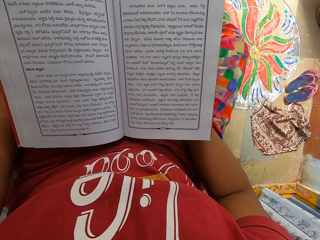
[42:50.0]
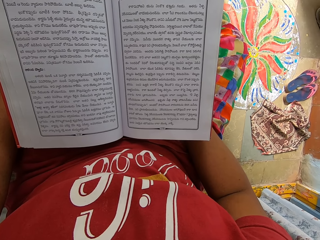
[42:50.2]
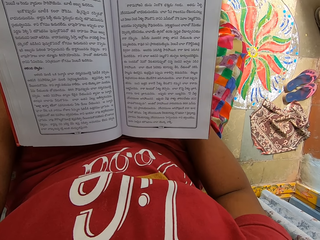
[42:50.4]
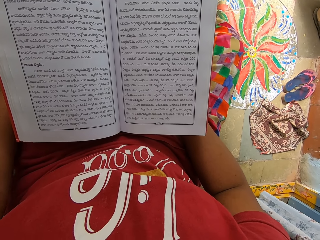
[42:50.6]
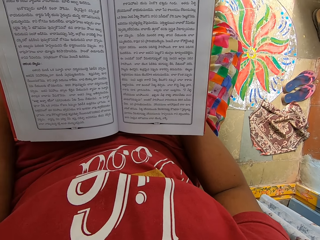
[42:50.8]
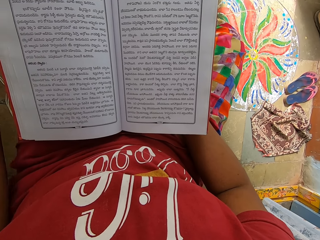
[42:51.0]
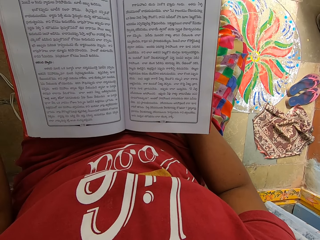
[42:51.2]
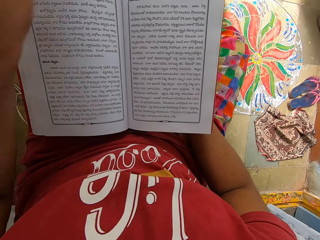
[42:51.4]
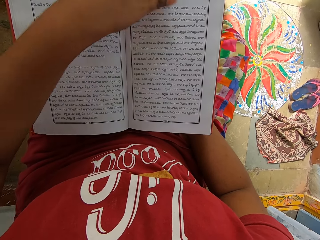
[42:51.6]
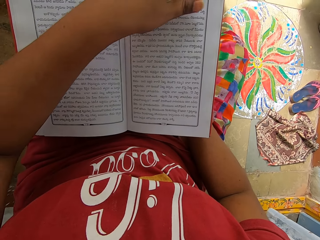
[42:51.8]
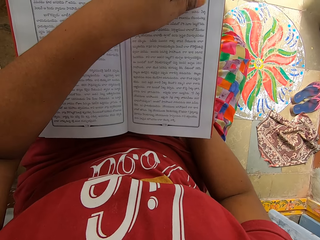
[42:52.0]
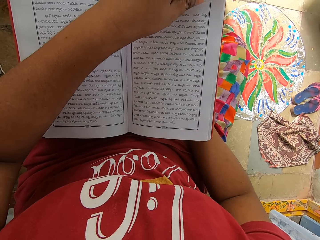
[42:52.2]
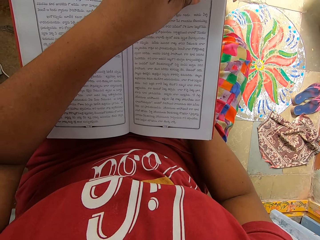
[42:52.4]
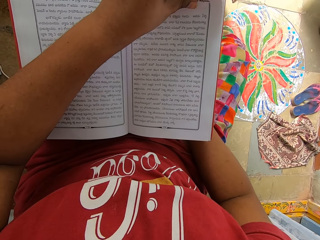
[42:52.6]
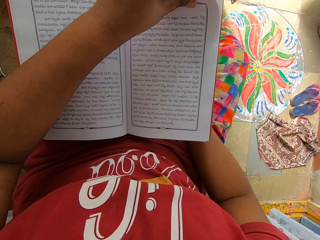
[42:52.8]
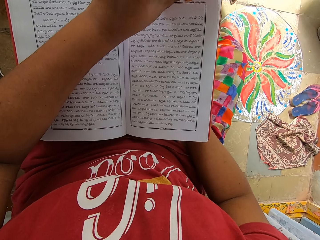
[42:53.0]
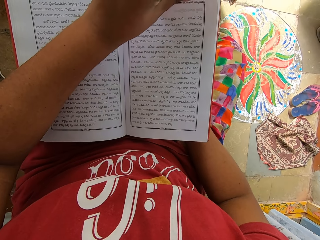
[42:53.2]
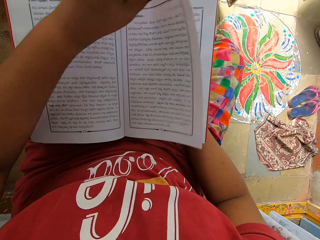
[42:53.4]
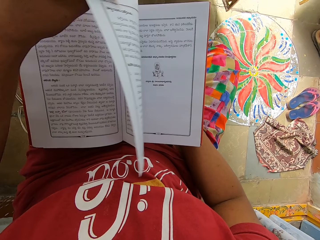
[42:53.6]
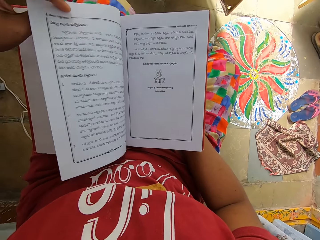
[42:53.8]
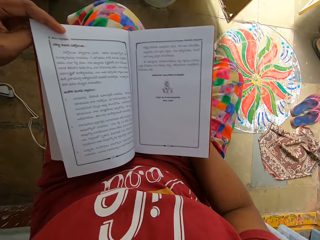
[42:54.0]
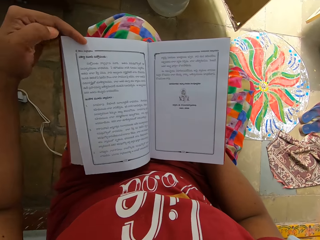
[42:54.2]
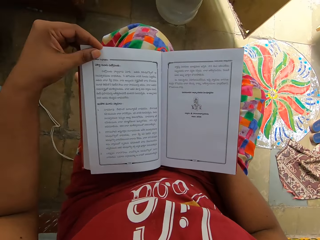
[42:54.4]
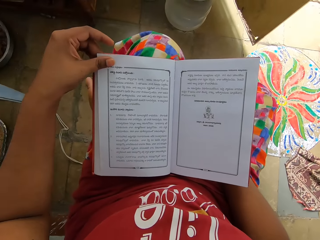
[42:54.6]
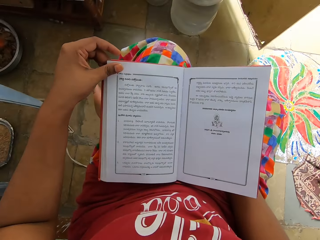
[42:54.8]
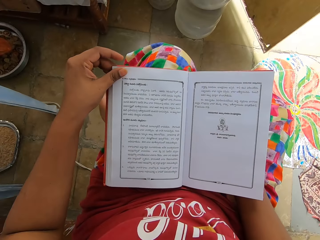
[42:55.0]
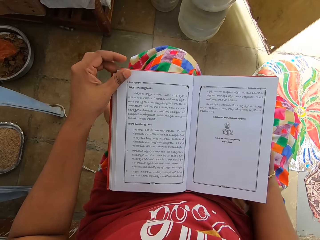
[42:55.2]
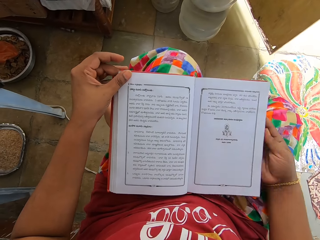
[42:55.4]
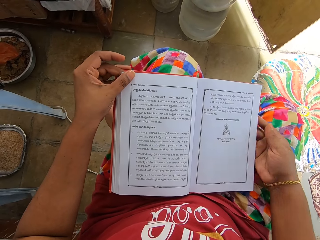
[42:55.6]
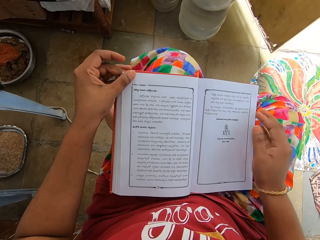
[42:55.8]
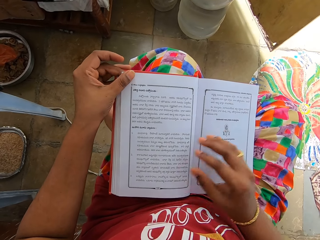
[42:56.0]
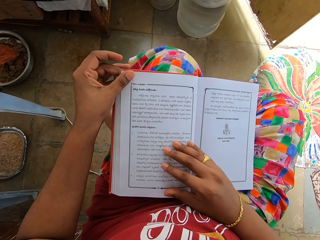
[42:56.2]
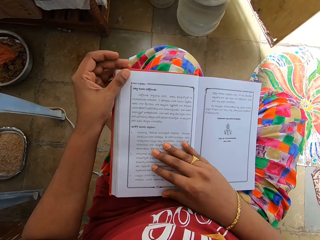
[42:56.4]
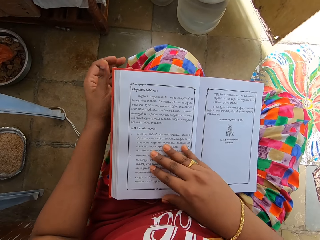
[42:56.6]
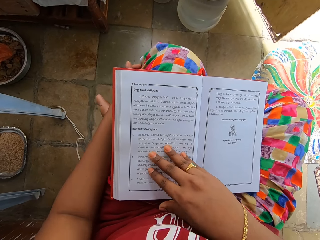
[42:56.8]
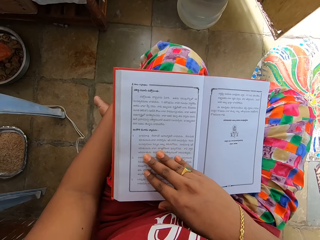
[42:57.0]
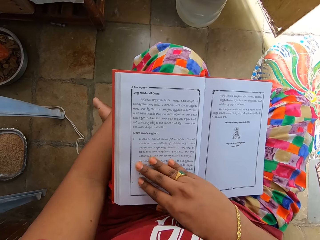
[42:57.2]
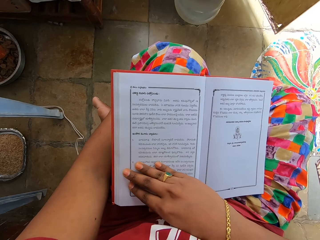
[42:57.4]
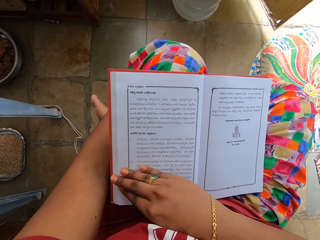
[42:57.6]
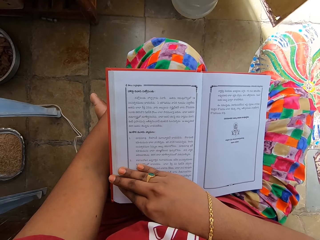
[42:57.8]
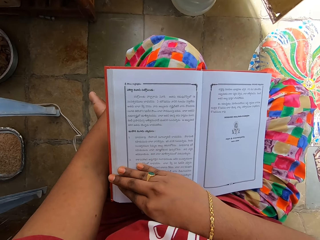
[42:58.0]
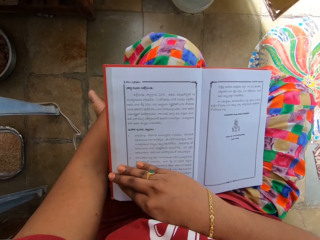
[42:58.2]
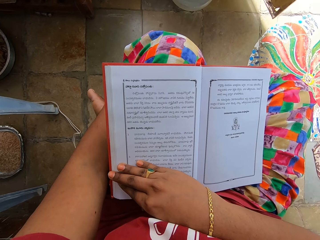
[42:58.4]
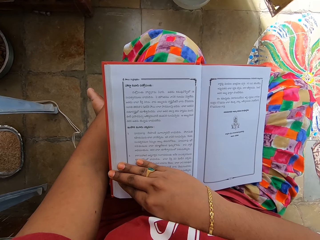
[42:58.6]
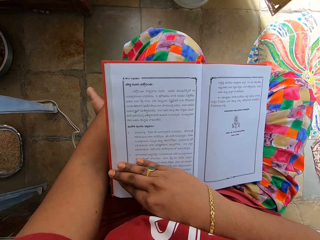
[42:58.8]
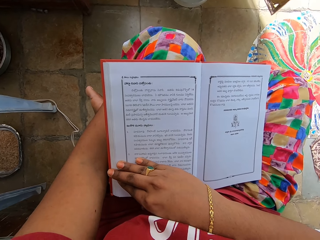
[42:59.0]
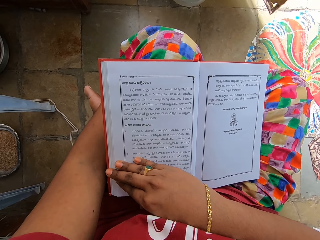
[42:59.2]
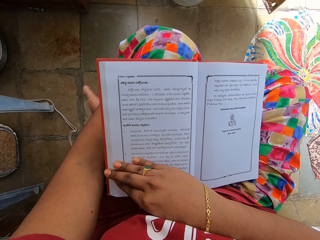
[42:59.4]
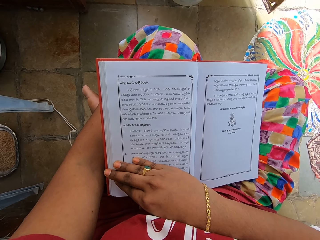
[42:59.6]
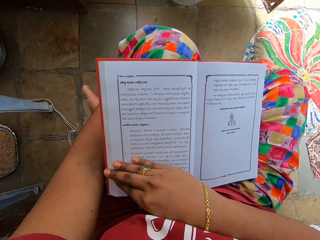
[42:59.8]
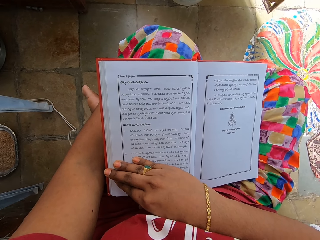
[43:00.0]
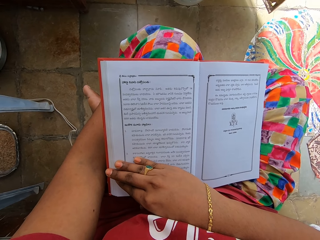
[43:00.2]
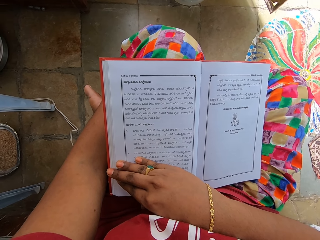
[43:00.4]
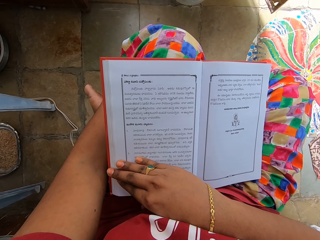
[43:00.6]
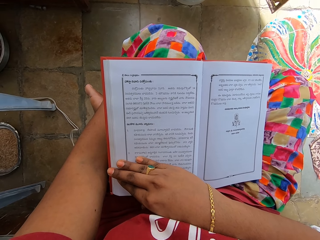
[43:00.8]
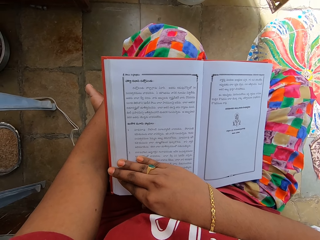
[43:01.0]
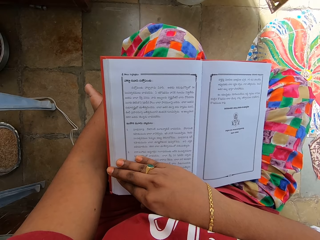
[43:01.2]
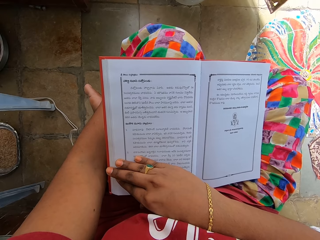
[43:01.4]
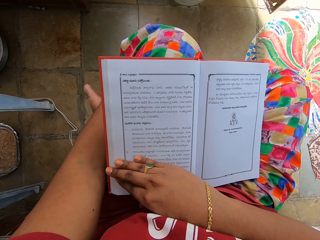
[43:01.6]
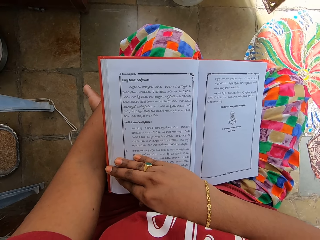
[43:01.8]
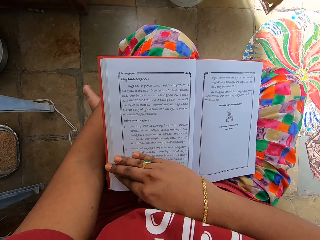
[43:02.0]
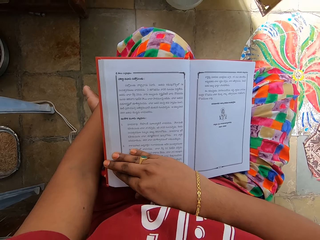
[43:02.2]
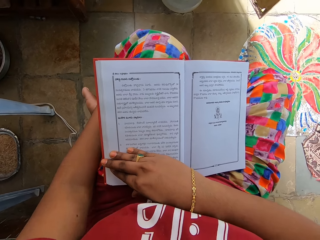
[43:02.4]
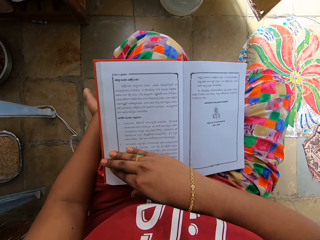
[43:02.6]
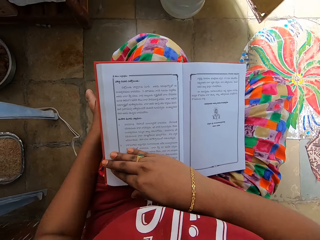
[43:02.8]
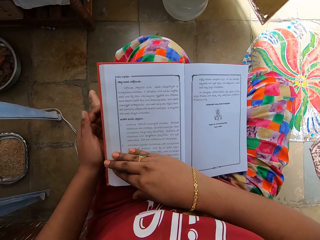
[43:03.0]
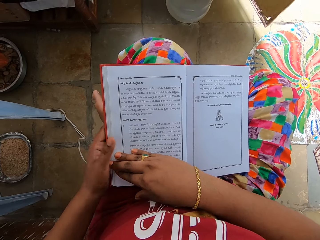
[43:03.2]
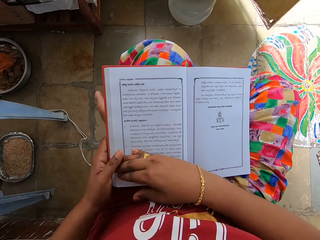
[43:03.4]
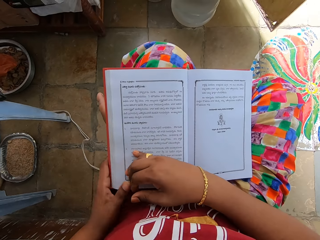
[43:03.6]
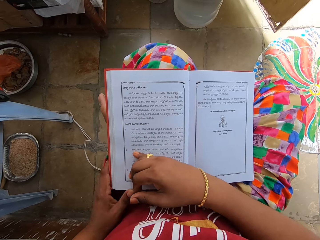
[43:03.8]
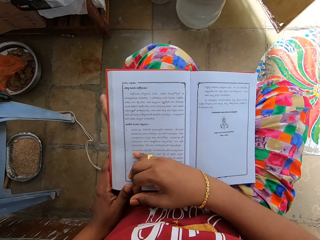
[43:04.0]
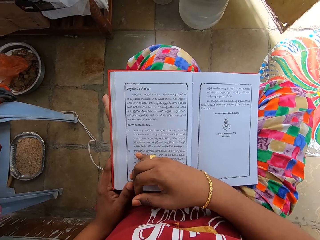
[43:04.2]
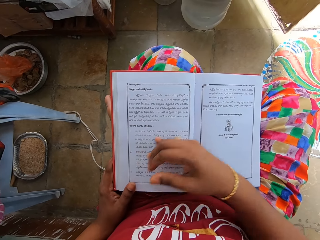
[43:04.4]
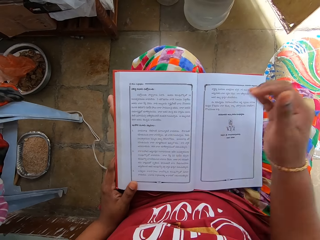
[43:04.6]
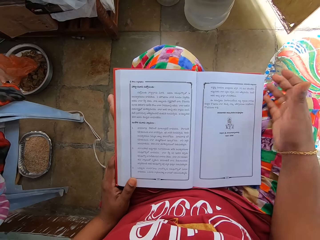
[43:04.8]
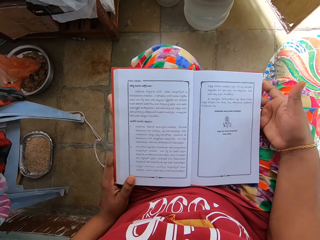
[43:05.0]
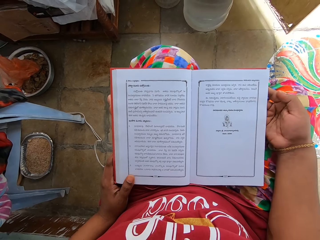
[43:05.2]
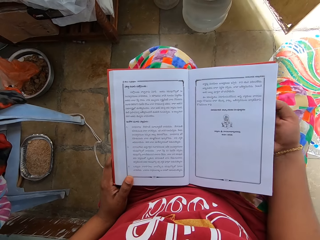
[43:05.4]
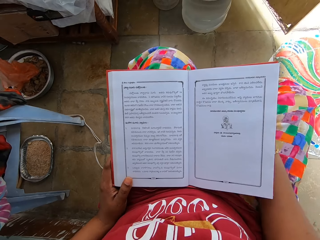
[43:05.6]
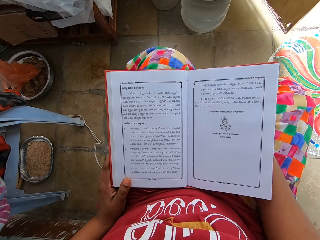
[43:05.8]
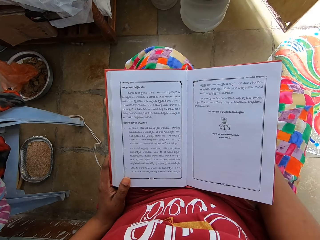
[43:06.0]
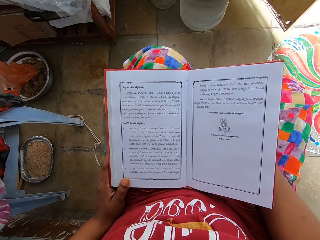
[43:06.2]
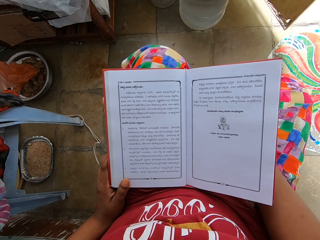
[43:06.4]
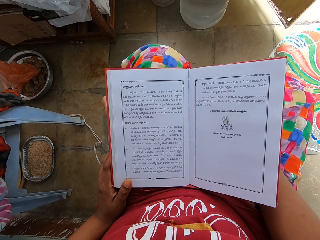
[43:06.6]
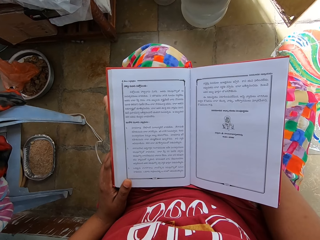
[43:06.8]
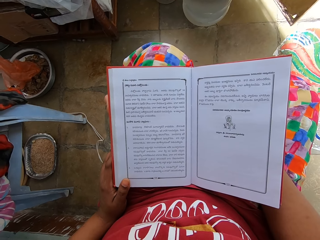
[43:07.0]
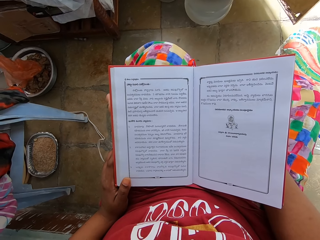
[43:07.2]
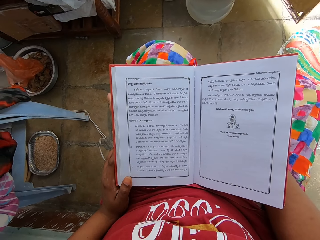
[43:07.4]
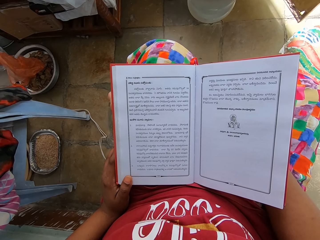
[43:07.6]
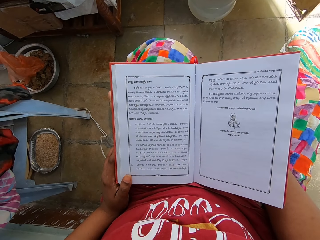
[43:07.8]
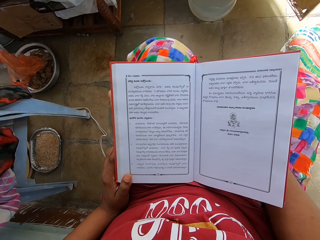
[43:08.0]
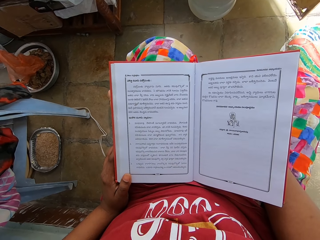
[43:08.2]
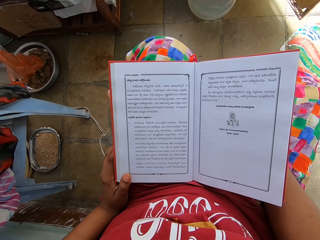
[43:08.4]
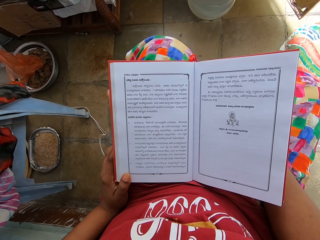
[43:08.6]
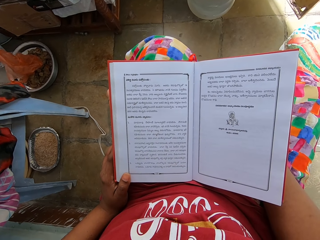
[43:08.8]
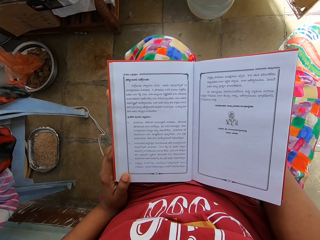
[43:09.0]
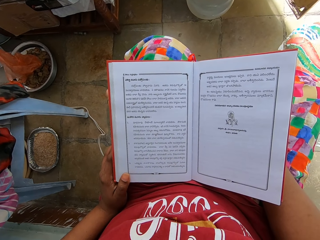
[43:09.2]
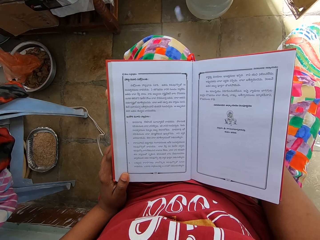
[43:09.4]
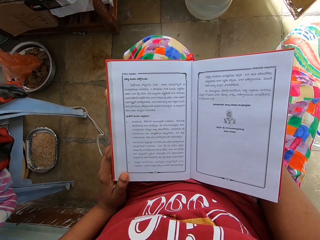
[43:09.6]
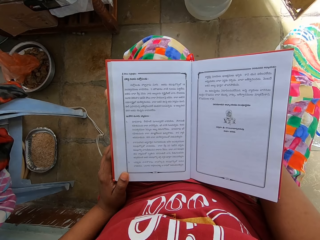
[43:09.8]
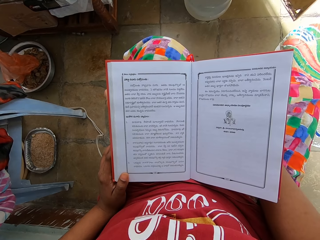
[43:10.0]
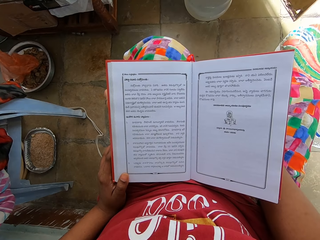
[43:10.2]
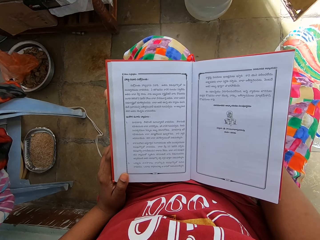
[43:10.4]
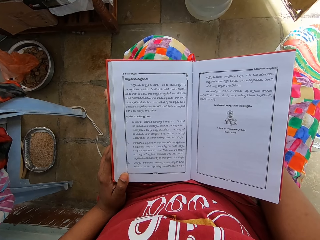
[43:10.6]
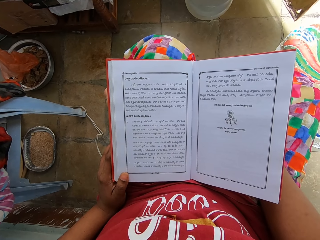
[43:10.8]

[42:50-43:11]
The camera wearer touches a book with the left hand. They turn a page. They read the book. They align the book with the right hand. They read the book. They touch the book with the left hand. They read the book. They hold the book with the right hand. They read the book.
